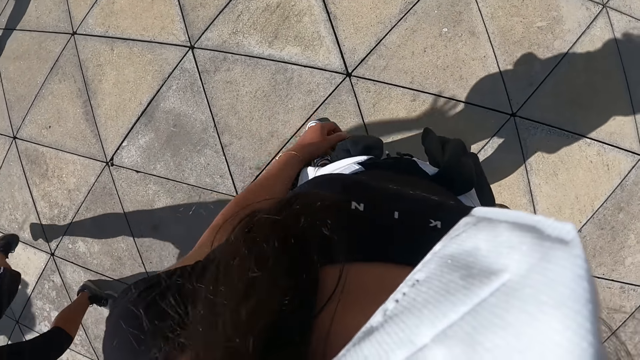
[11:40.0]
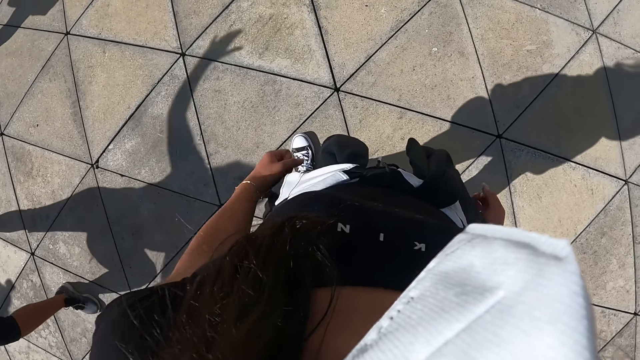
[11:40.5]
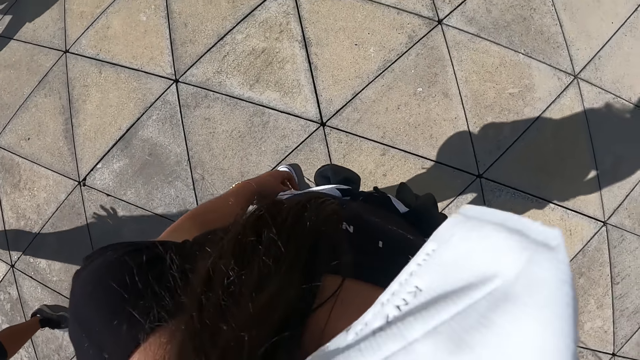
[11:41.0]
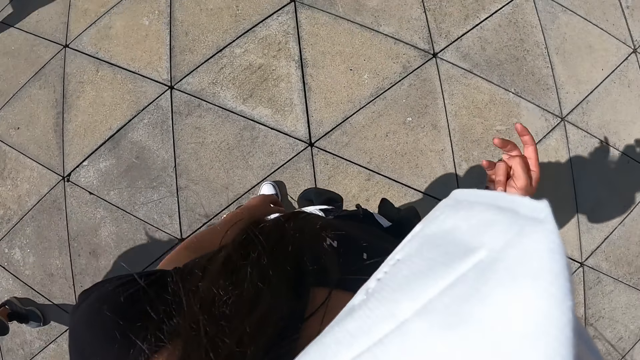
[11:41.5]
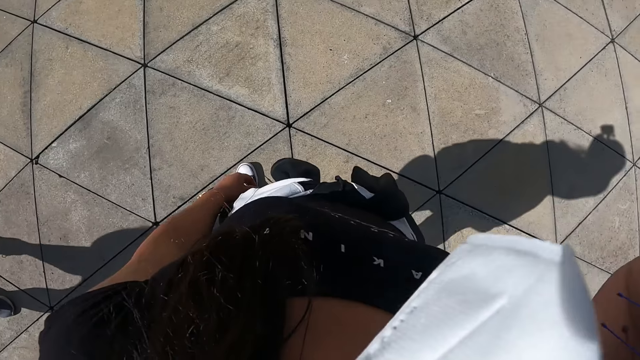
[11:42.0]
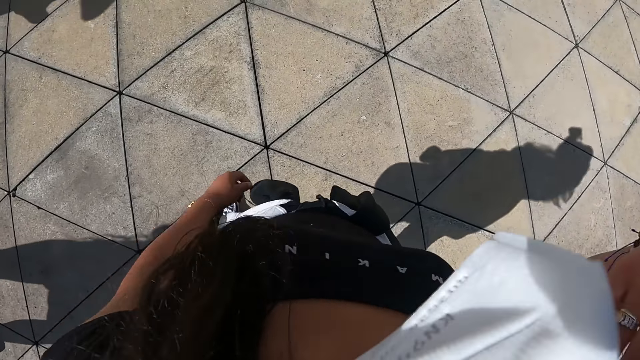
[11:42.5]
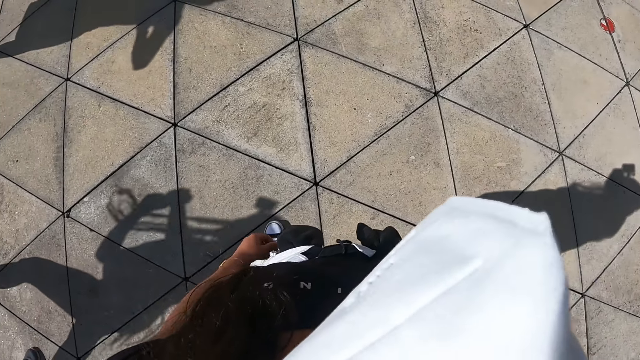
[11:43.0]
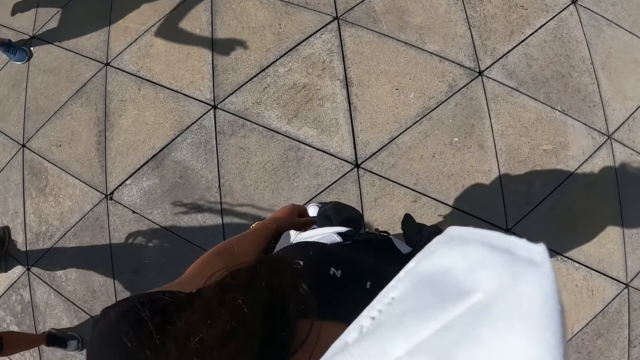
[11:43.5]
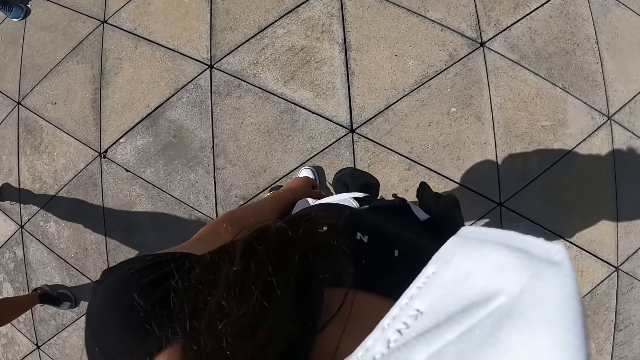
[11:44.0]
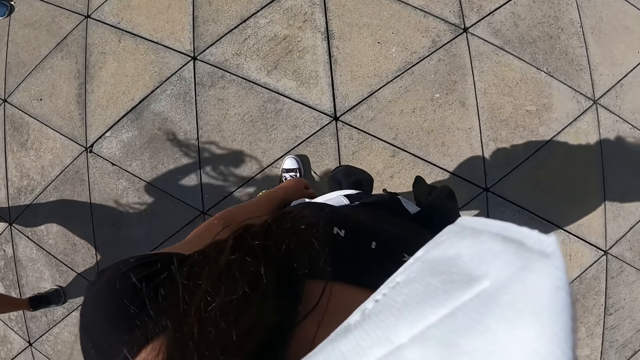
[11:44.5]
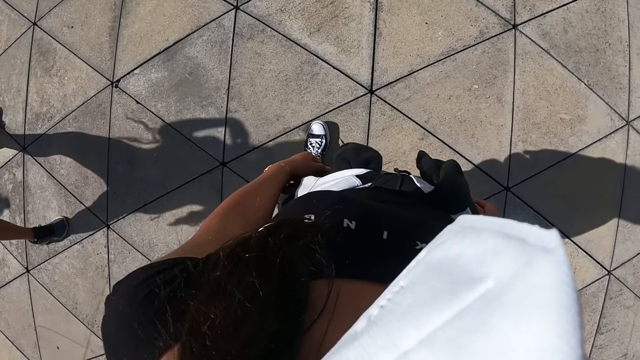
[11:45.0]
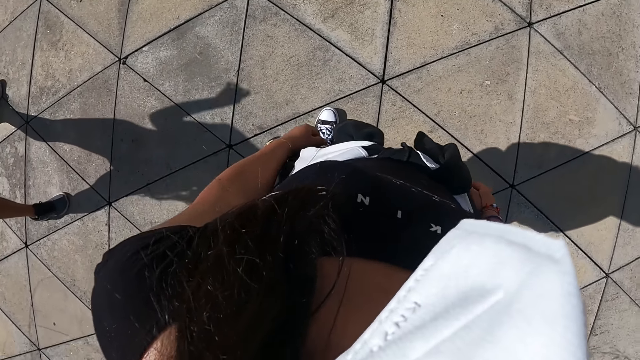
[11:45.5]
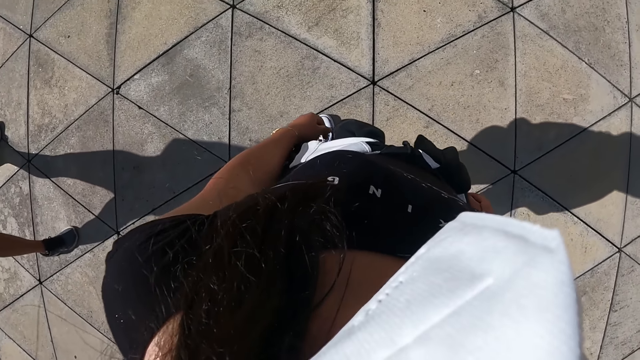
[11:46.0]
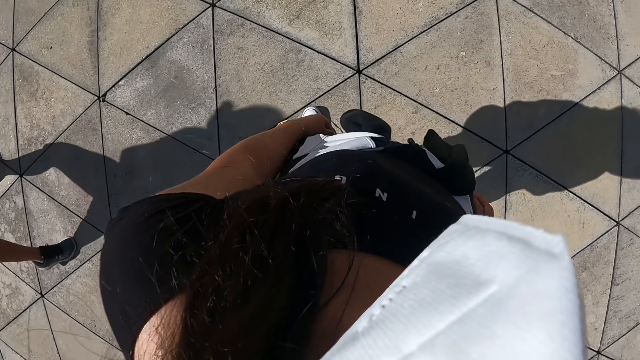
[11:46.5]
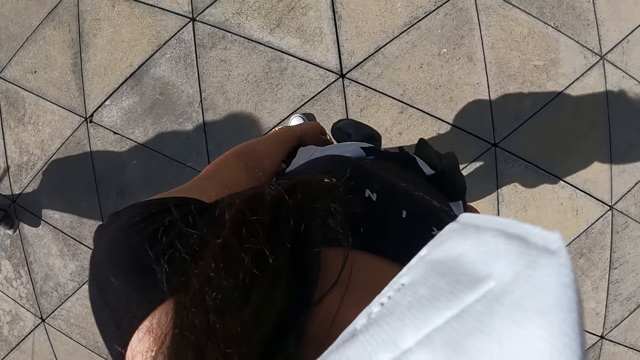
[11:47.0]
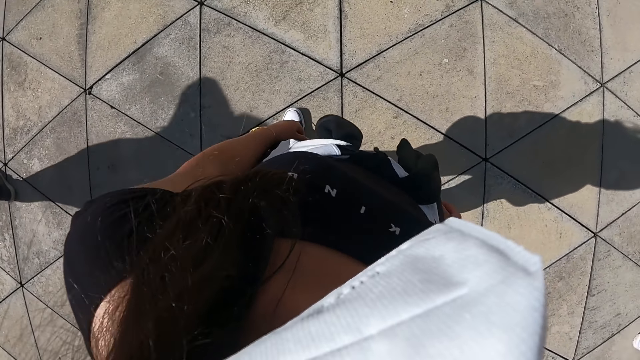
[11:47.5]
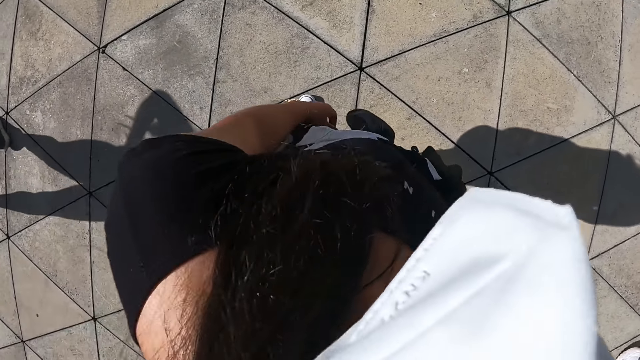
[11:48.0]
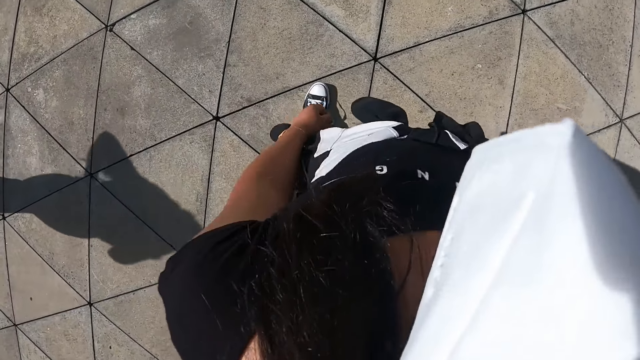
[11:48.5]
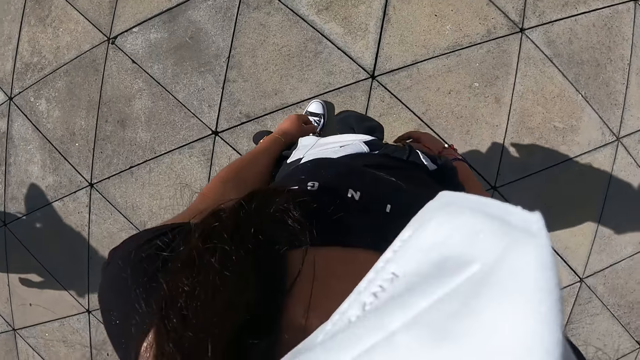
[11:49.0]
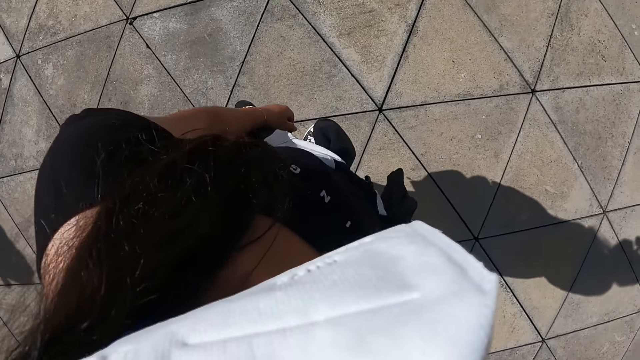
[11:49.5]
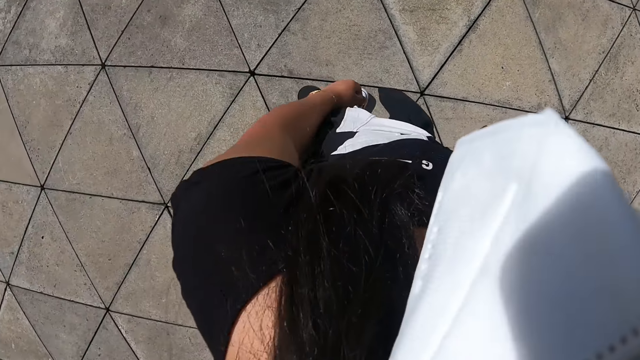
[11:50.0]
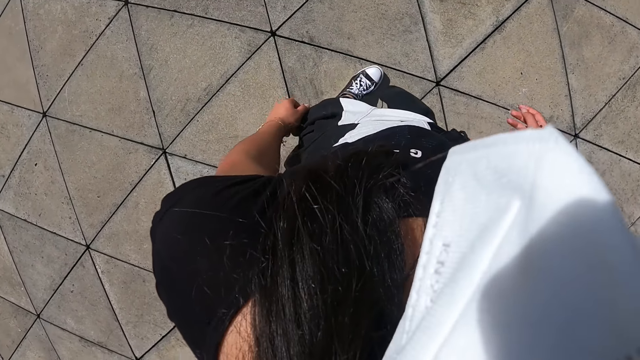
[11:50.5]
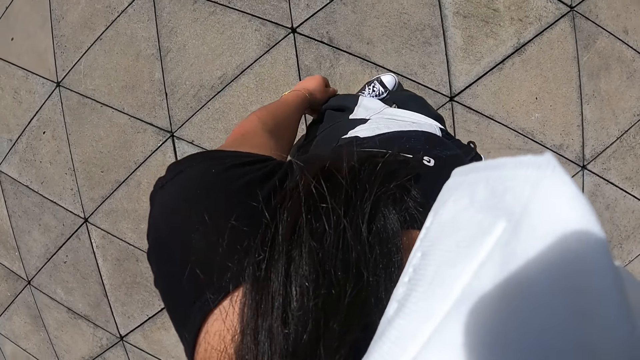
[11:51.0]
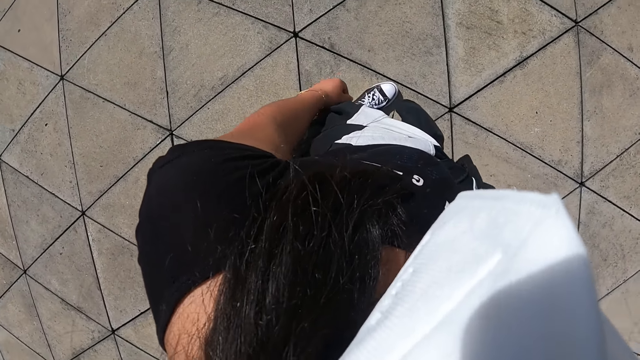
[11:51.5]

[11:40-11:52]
The camera wearer makes the mask. They look around.

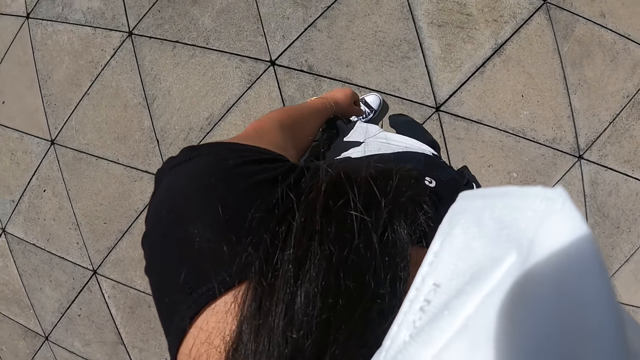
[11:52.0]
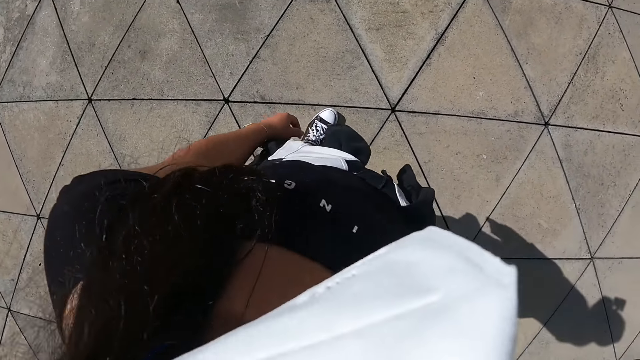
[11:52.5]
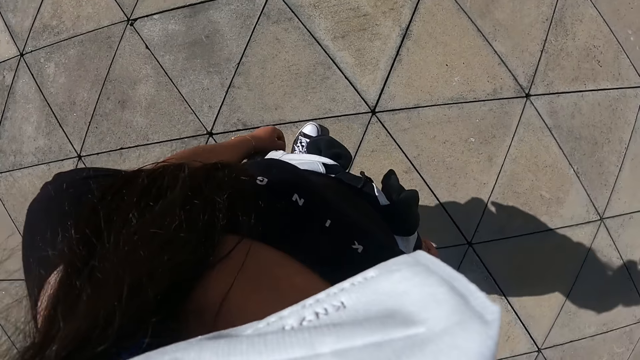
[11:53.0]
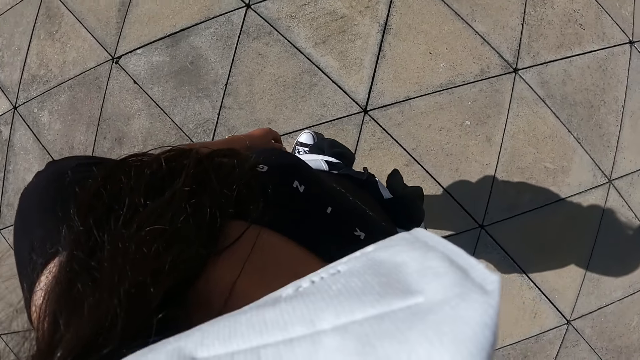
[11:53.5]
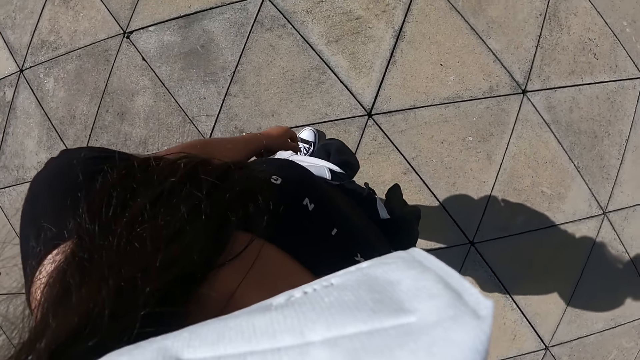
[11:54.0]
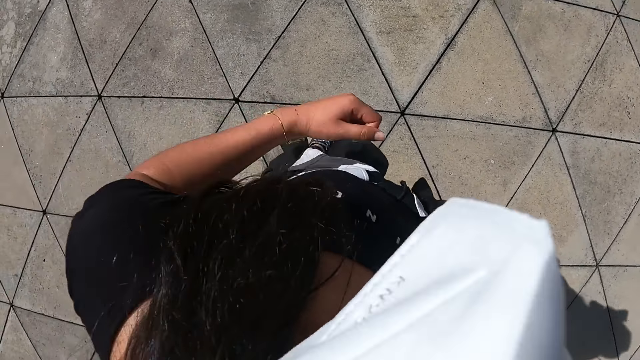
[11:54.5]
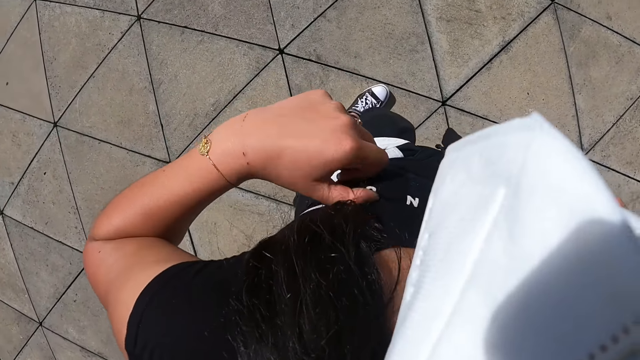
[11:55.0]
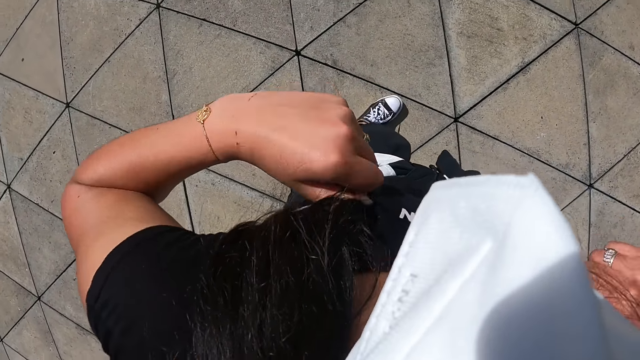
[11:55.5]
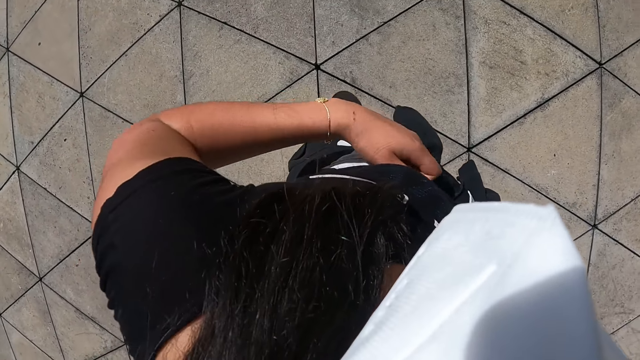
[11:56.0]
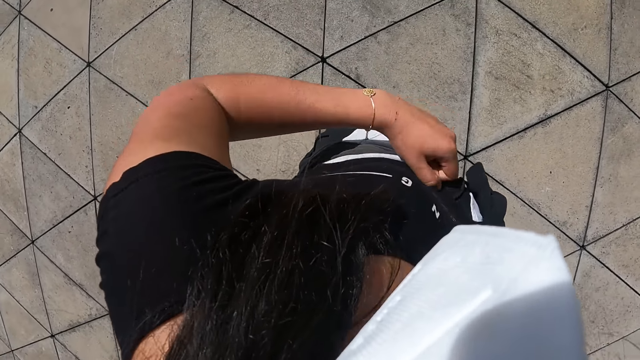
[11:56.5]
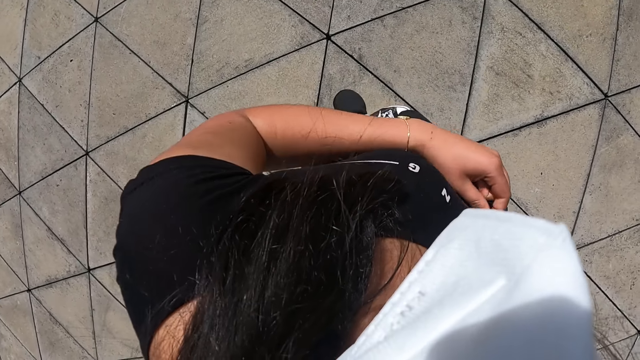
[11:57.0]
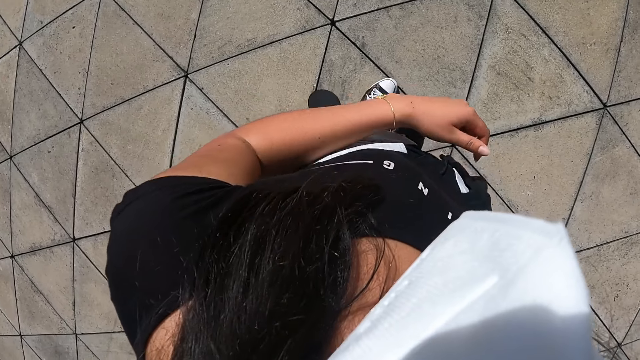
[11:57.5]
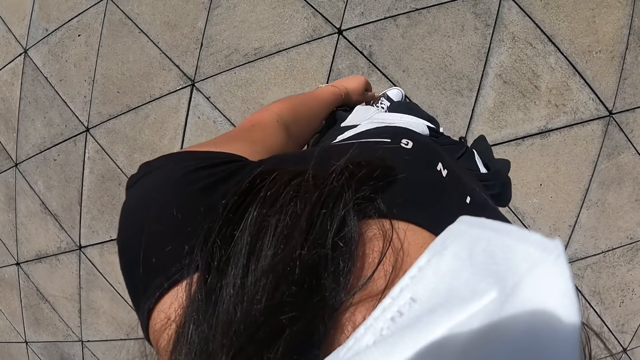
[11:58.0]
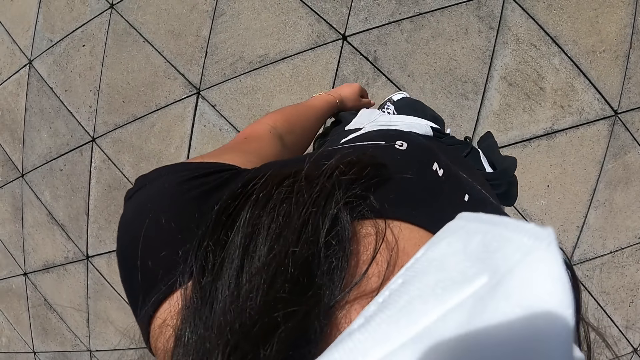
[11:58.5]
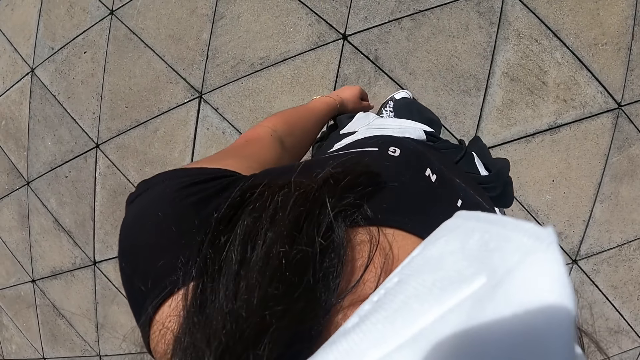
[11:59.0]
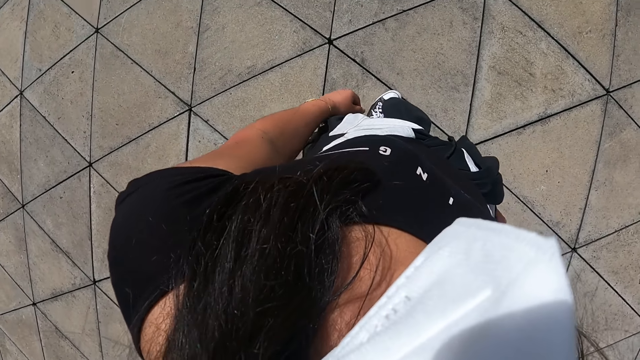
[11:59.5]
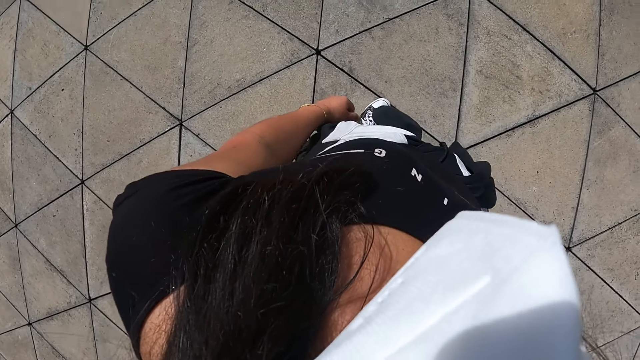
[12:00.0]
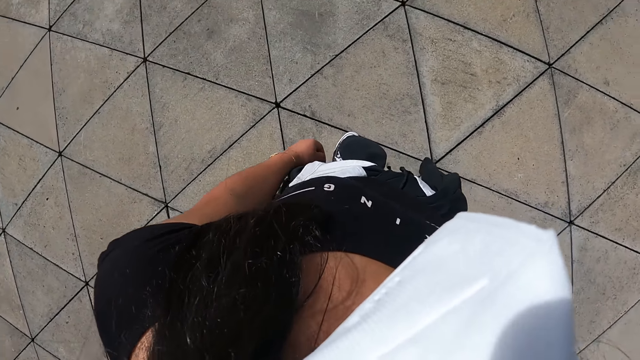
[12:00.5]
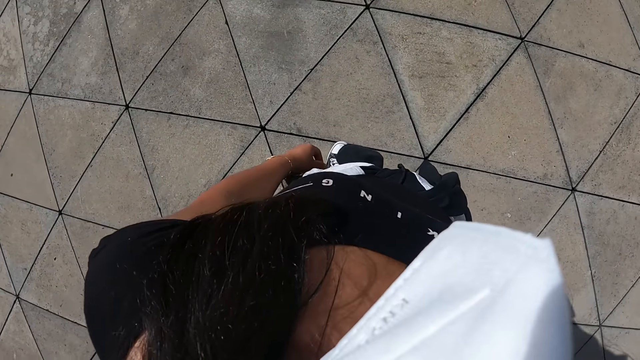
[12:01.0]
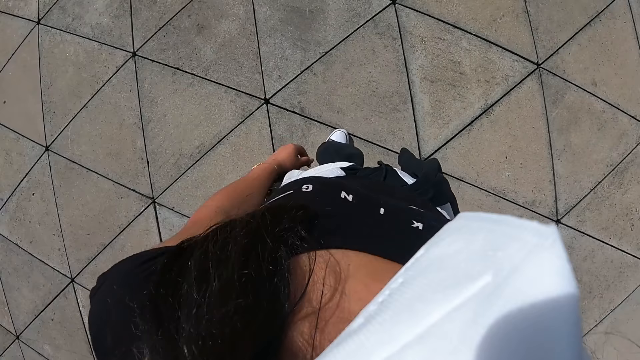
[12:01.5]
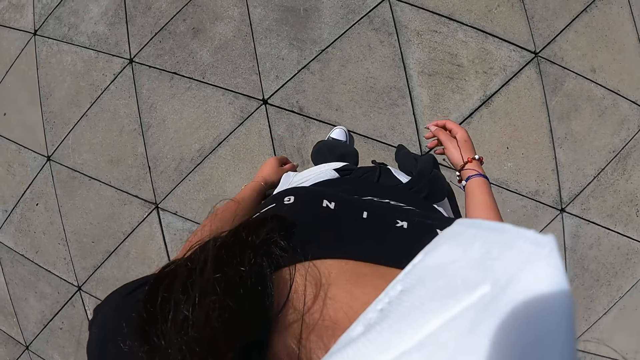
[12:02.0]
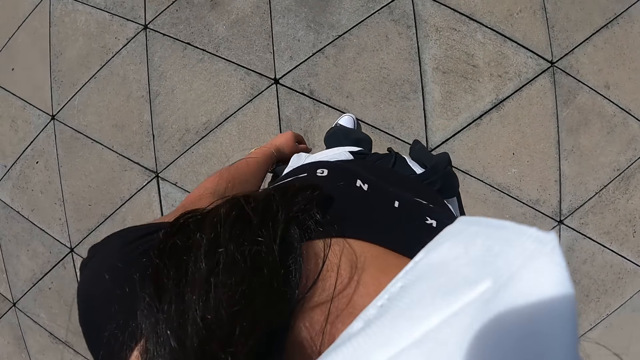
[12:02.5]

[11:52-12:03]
The camera wearer adjusts the T-shirt with both hands. They look around.
